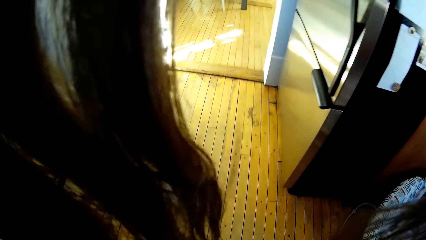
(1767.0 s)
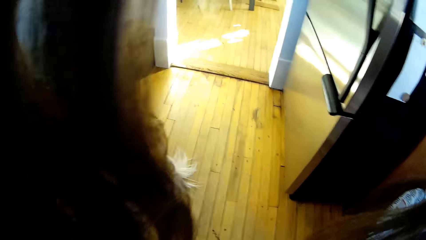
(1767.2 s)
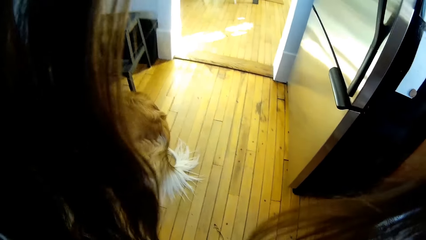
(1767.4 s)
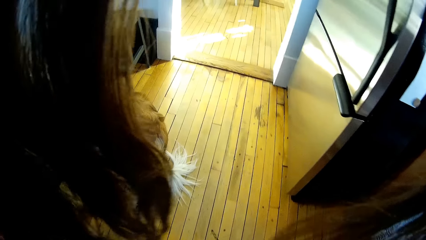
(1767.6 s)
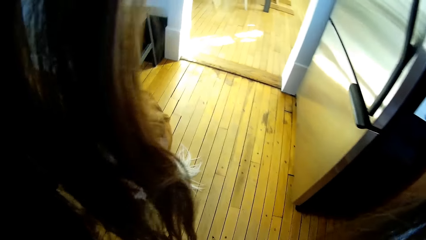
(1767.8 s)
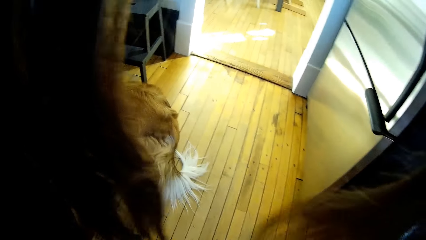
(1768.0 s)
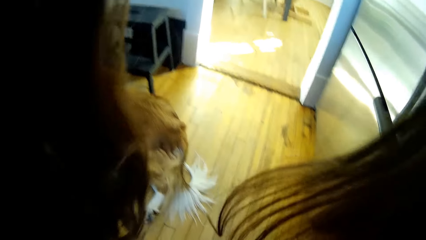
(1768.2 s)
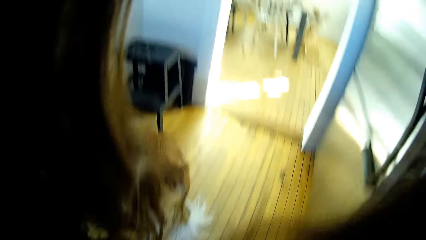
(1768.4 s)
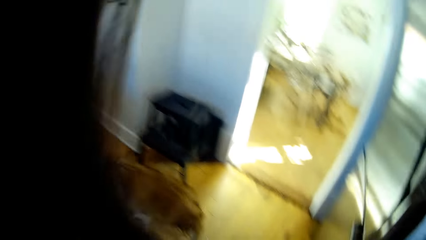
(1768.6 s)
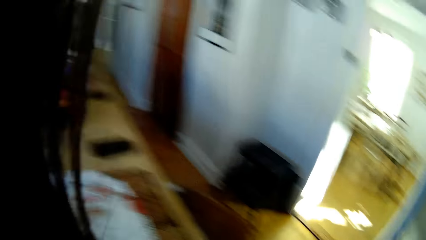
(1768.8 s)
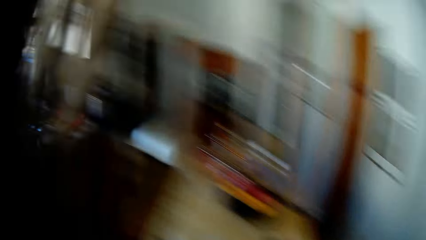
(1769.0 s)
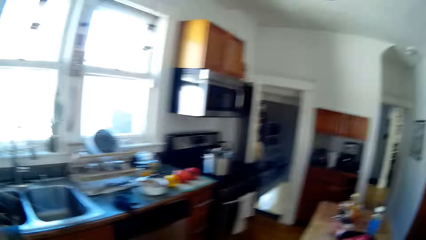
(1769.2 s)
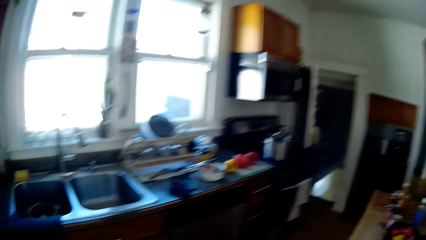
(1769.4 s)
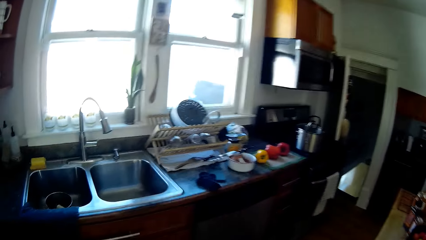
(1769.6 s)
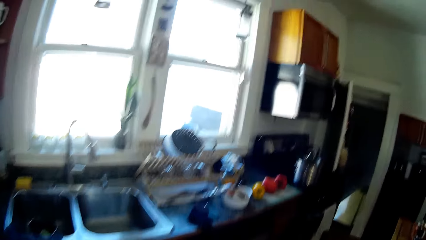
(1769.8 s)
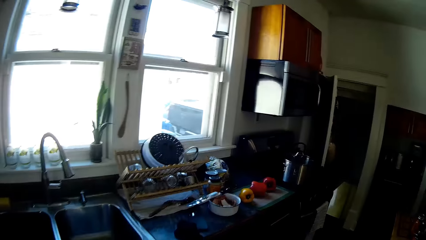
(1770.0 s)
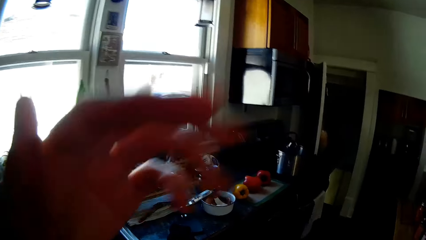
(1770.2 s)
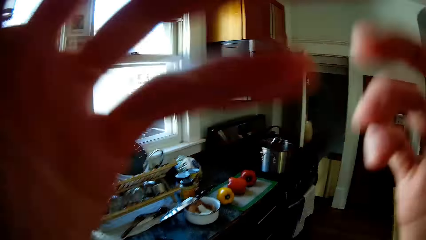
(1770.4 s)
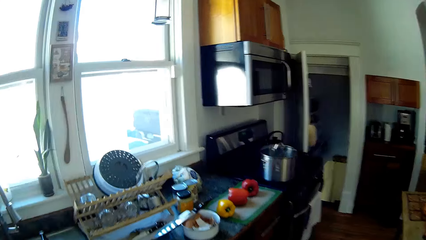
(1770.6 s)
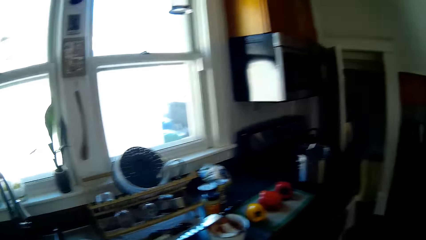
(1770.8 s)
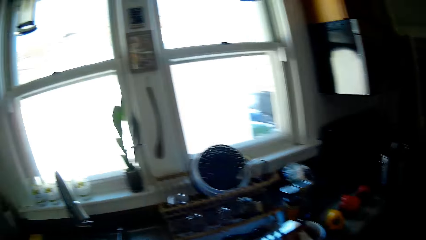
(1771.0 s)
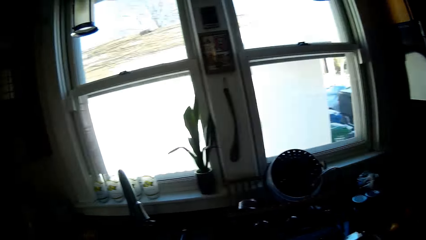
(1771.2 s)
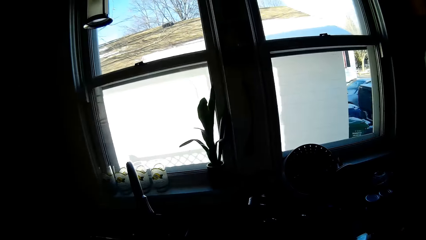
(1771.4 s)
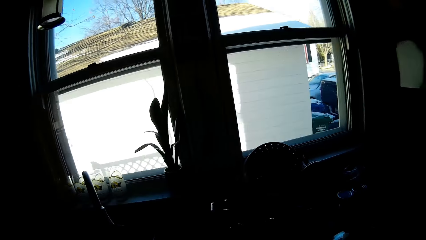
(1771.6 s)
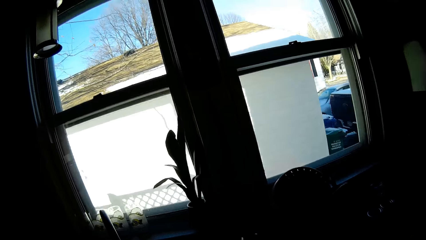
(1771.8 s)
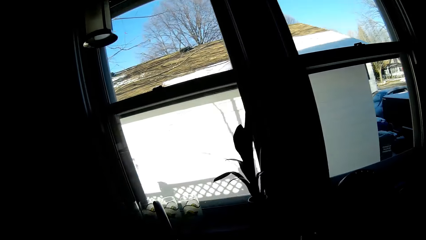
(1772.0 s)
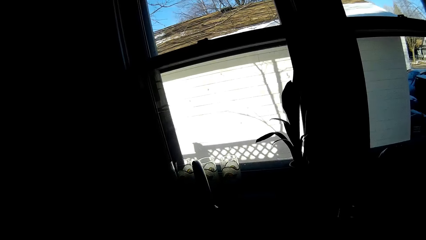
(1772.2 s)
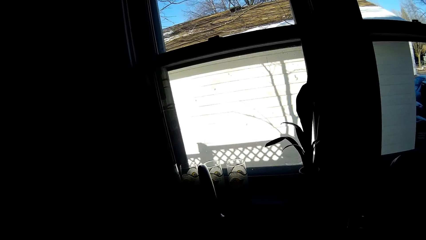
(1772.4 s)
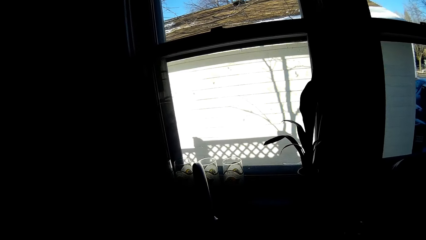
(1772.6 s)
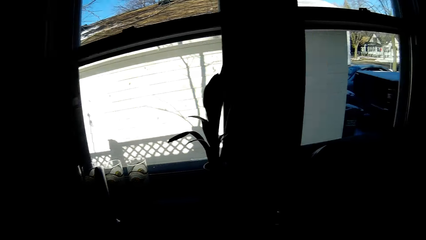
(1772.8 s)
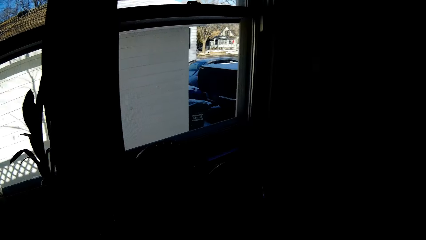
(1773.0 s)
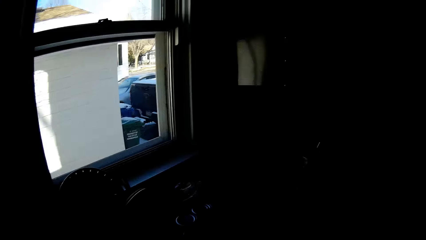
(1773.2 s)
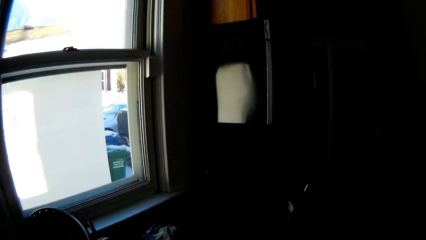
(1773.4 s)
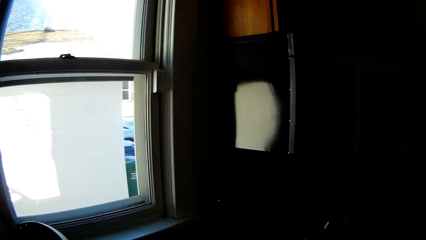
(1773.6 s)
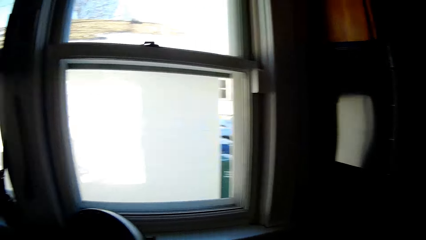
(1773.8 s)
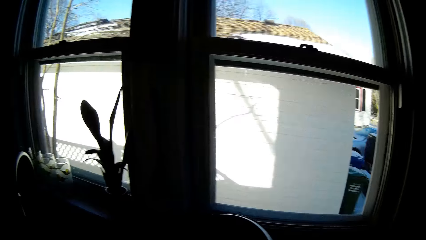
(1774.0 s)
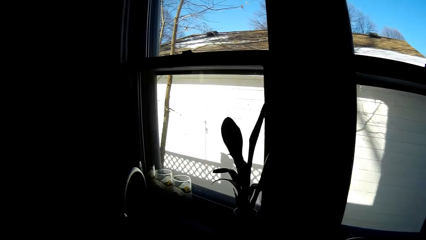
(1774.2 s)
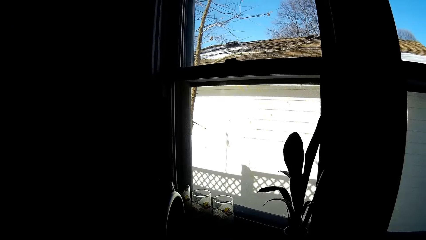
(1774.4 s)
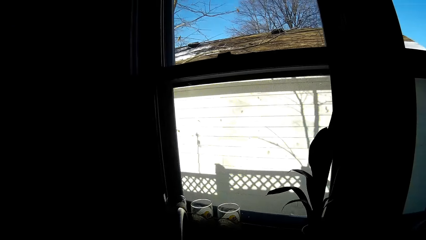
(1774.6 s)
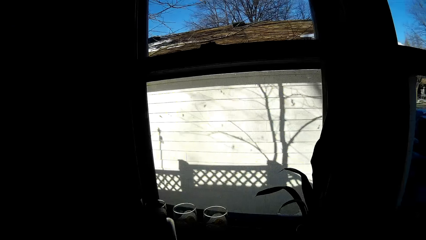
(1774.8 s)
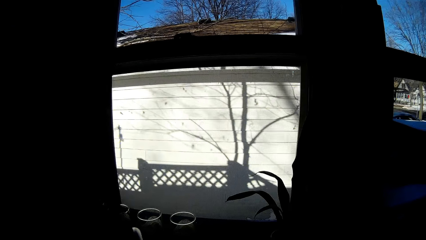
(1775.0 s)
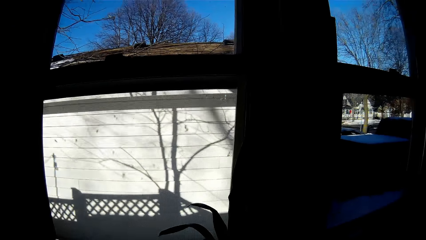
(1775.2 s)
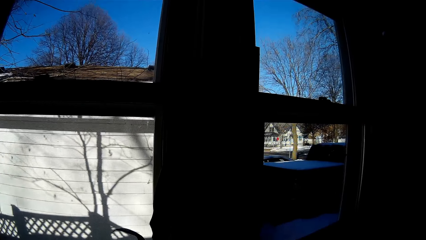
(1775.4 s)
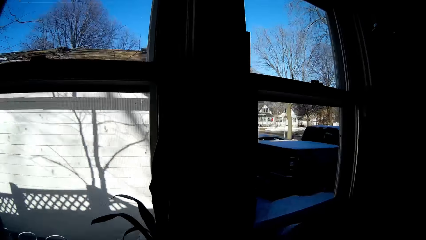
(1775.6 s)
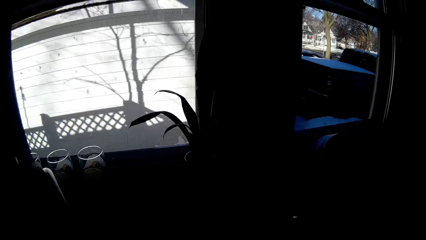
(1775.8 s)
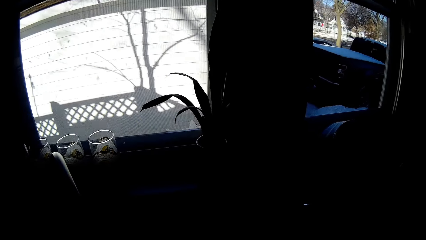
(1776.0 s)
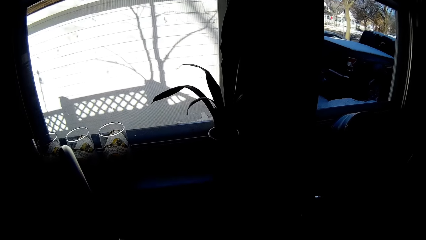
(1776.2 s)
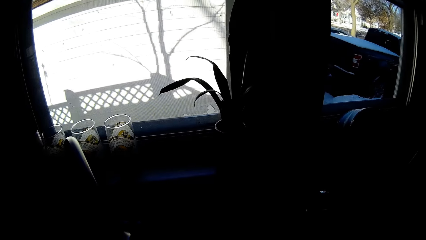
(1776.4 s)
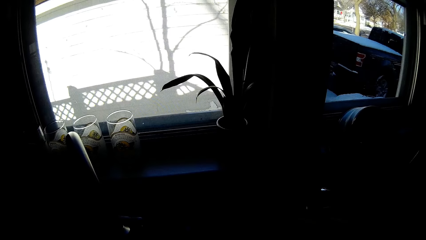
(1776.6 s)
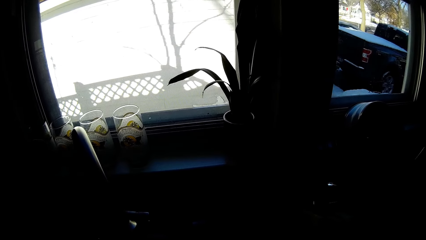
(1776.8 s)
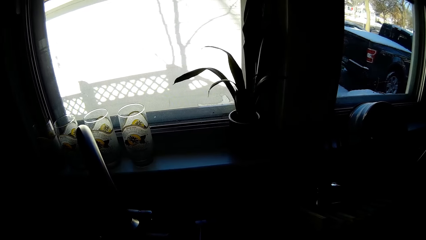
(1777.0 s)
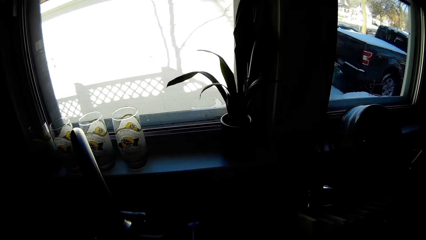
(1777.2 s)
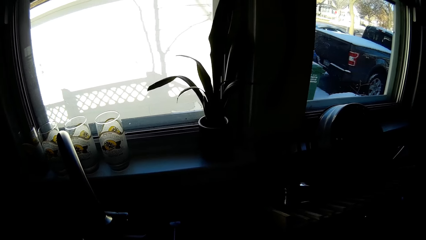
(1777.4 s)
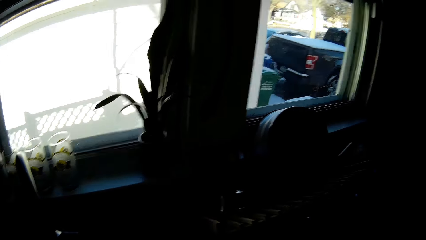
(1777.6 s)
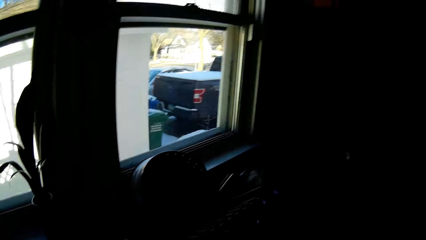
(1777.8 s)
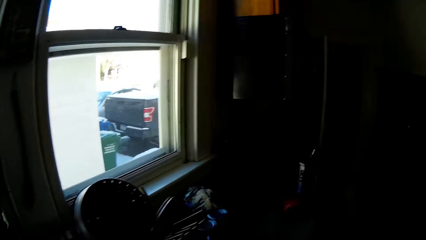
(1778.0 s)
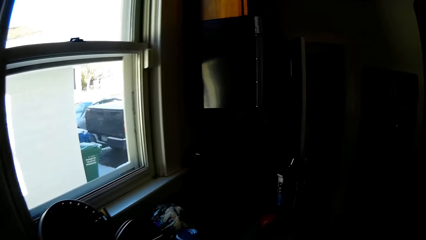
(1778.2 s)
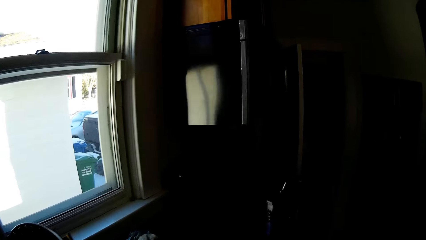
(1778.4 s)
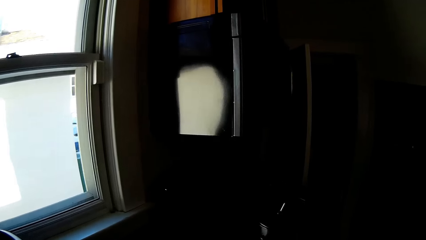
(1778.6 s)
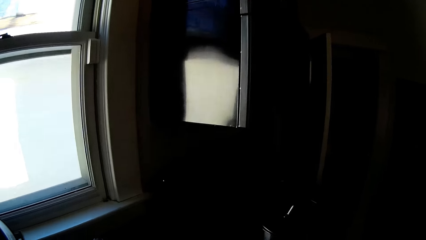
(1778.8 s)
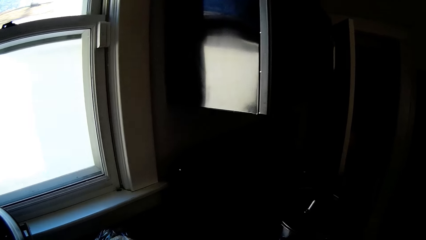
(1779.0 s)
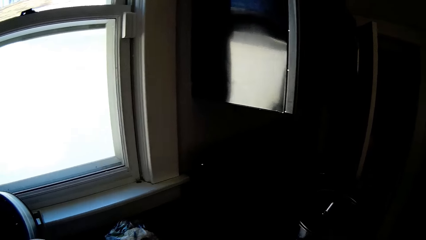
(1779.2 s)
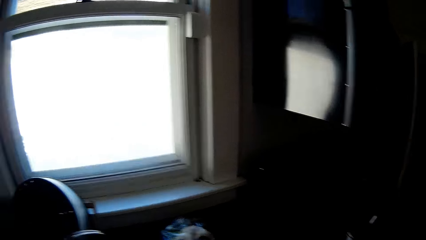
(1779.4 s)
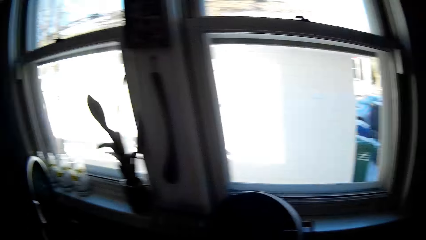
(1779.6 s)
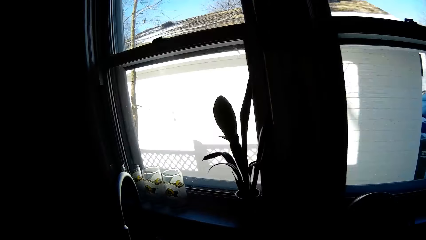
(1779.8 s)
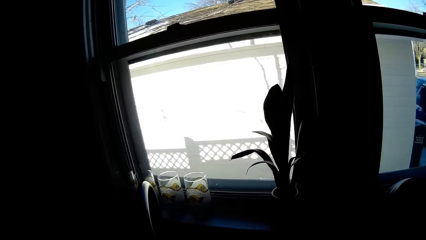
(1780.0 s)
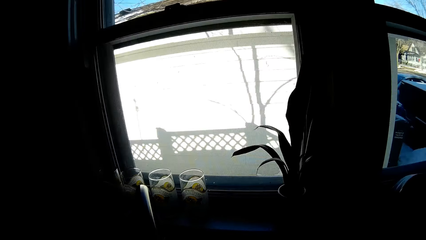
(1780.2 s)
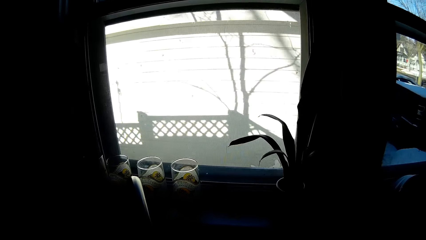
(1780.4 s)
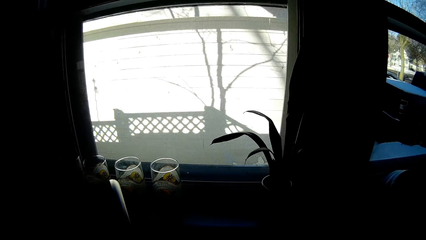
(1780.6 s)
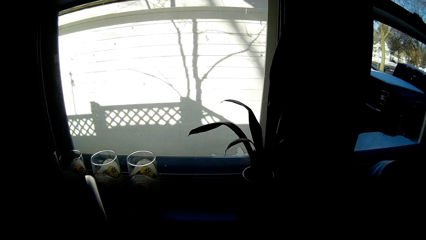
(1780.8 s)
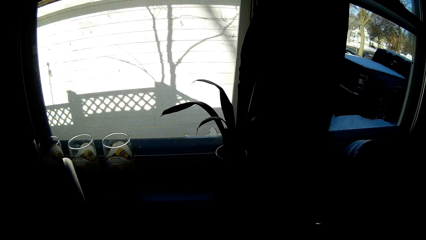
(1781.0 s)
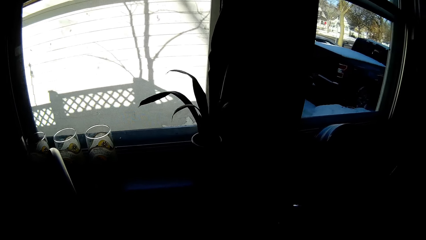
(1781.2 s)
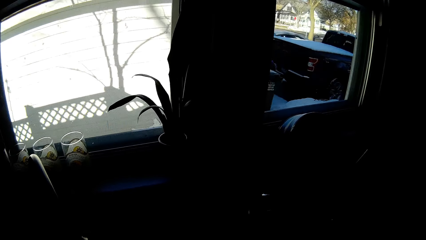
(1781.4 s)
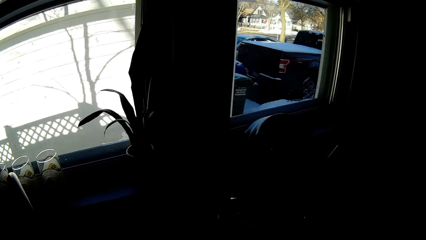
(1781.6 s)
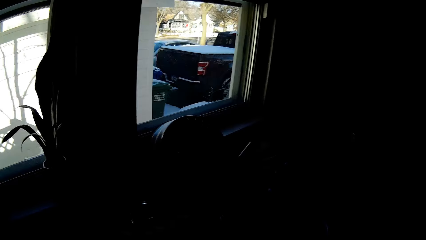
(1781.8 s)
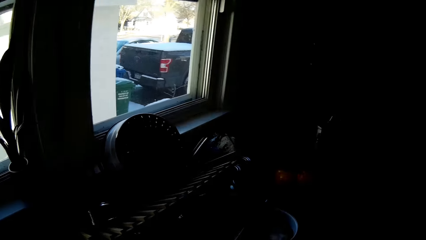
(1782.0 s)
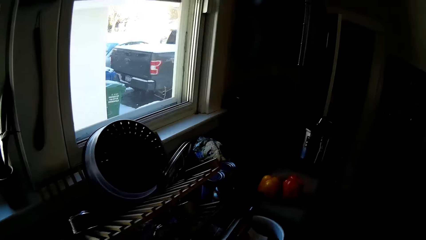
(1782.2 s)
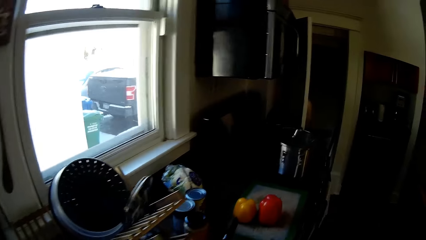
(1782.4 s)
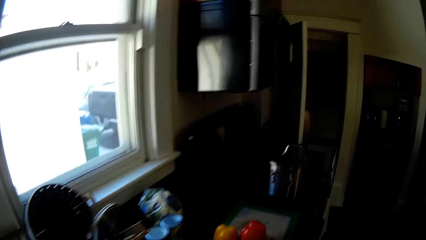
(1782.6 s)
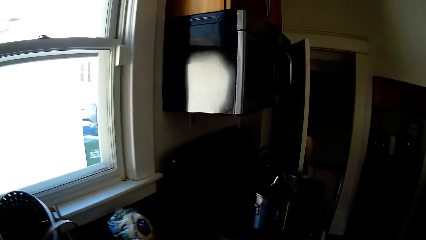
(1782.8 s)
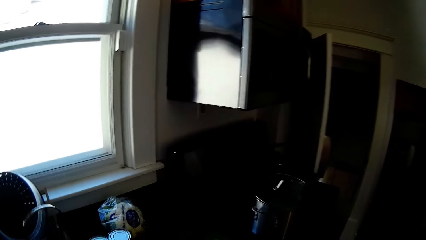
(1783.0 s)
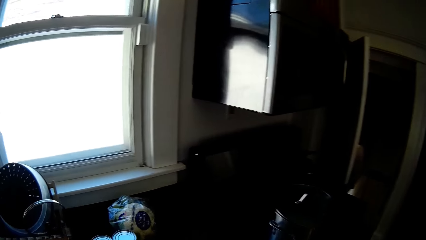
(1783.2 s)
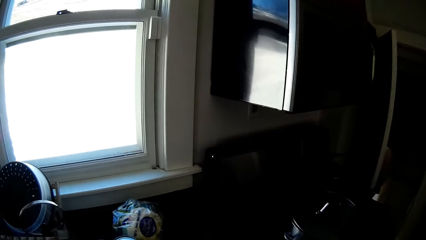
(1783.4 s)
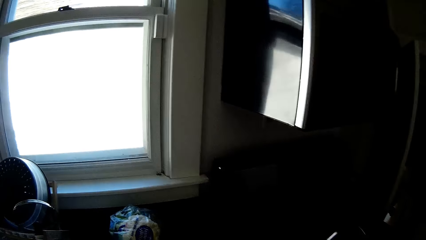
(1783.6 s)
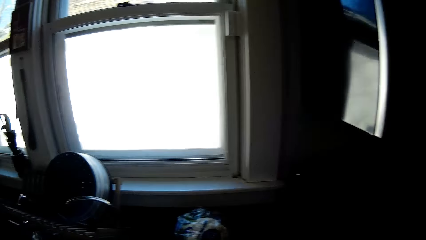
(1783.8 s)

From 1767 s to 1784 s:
The camera wearer removes hair from the face. She adjusts a camera on her face with both hands. She moves in the room. She turns on a tap above a sink with her right hand. She moves in the room. She turns off the tap above the sink with her right hand. She moves in the room.
